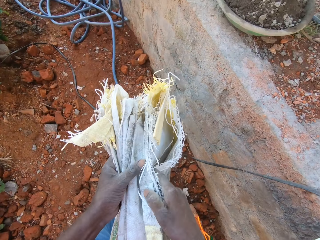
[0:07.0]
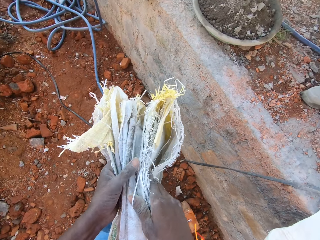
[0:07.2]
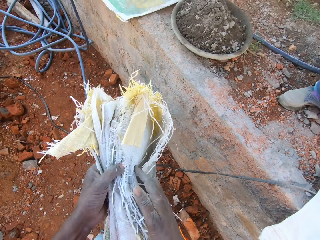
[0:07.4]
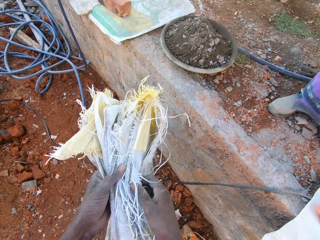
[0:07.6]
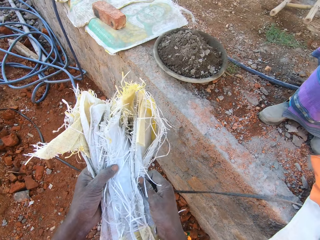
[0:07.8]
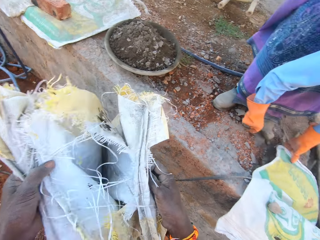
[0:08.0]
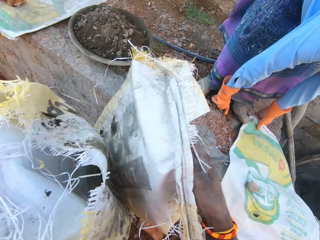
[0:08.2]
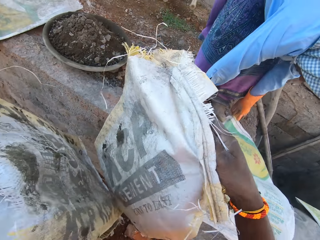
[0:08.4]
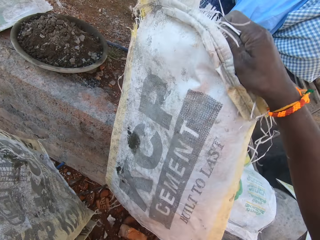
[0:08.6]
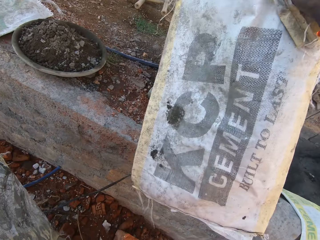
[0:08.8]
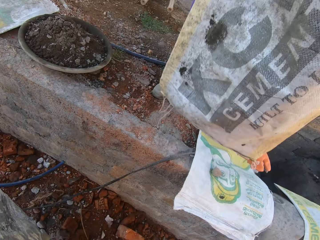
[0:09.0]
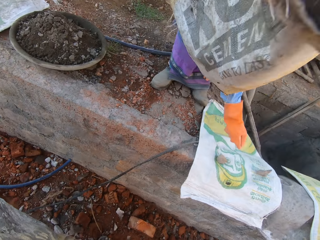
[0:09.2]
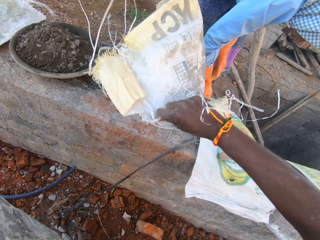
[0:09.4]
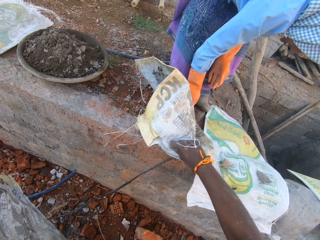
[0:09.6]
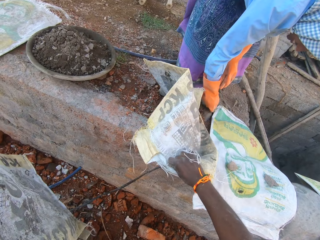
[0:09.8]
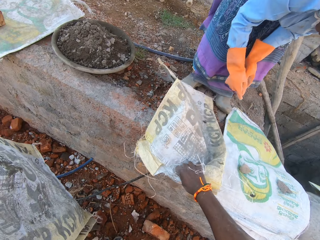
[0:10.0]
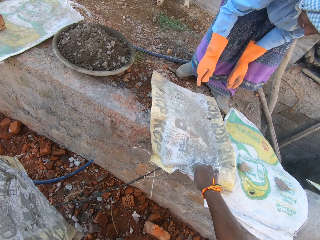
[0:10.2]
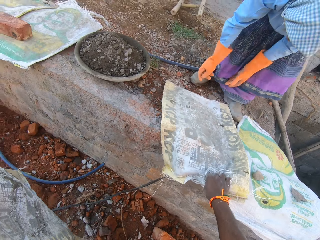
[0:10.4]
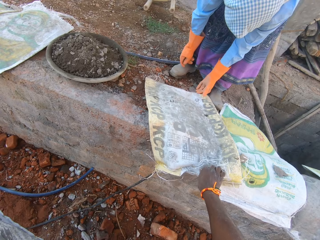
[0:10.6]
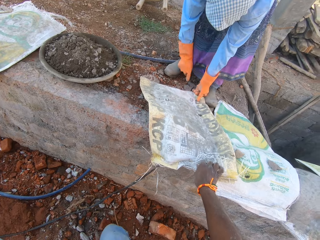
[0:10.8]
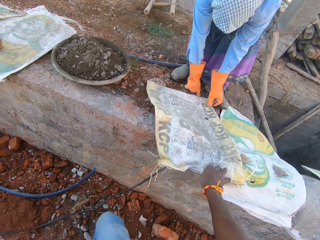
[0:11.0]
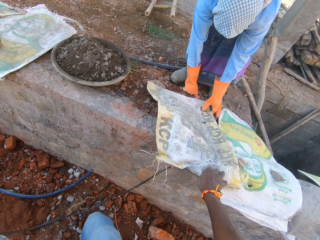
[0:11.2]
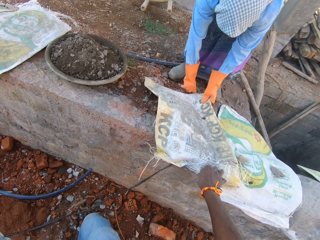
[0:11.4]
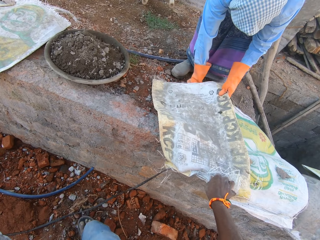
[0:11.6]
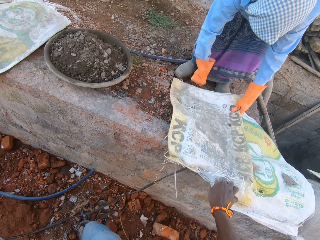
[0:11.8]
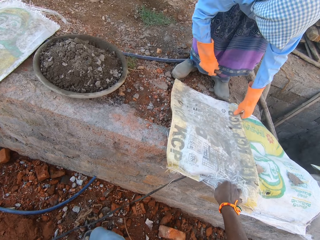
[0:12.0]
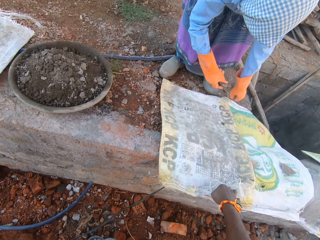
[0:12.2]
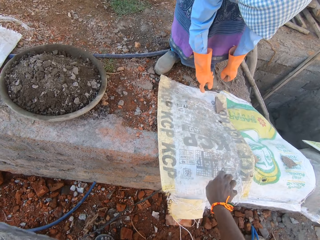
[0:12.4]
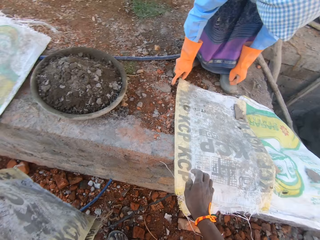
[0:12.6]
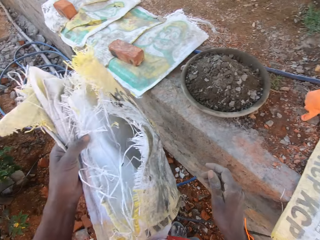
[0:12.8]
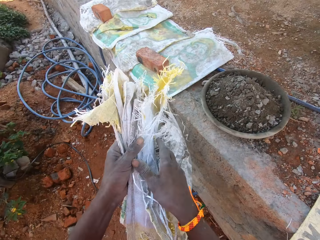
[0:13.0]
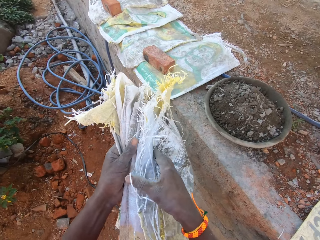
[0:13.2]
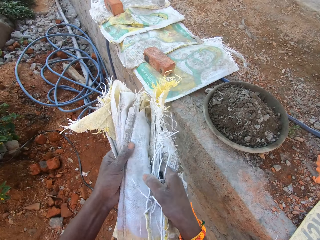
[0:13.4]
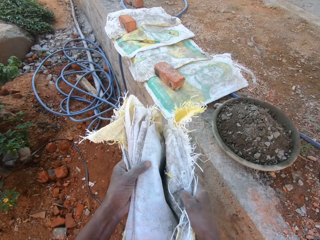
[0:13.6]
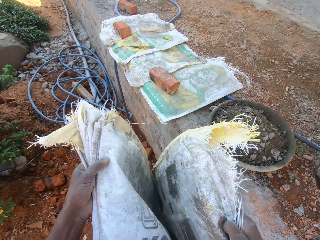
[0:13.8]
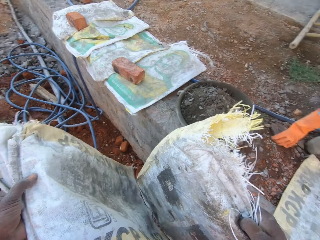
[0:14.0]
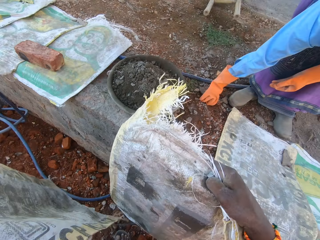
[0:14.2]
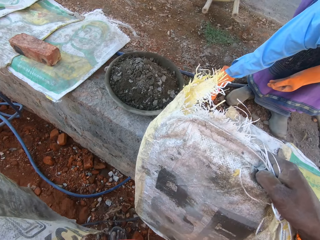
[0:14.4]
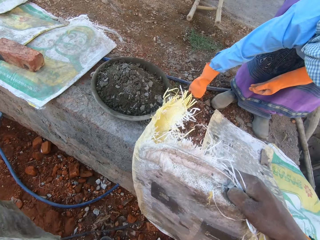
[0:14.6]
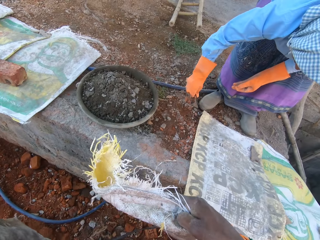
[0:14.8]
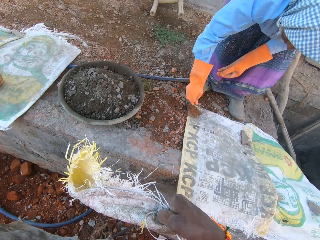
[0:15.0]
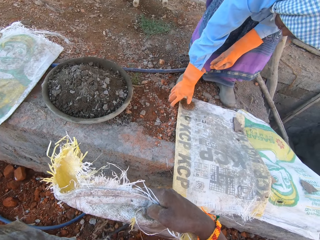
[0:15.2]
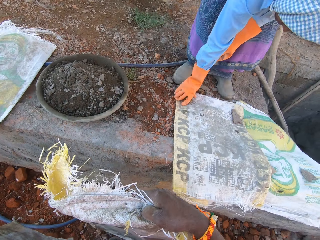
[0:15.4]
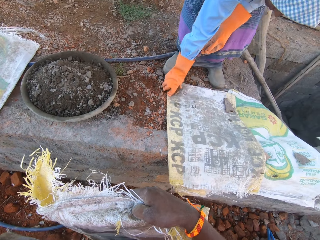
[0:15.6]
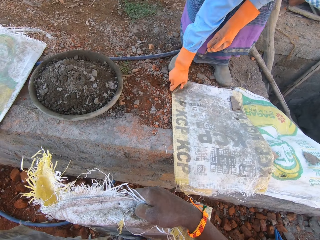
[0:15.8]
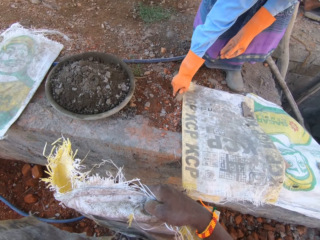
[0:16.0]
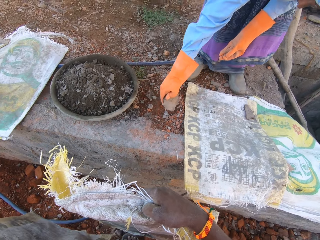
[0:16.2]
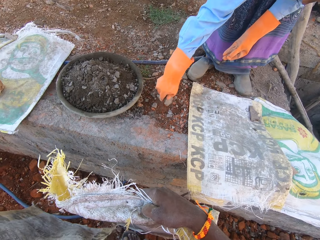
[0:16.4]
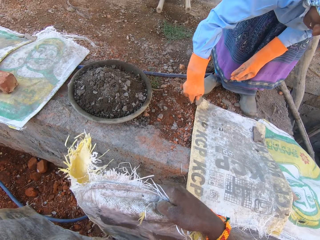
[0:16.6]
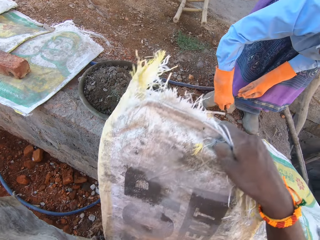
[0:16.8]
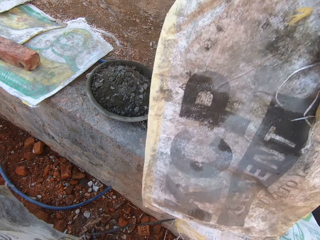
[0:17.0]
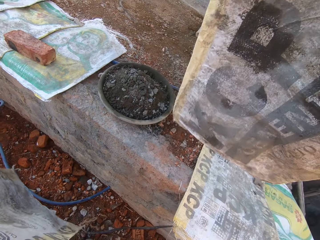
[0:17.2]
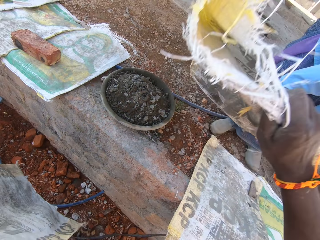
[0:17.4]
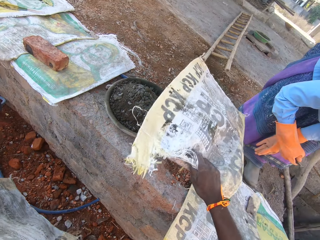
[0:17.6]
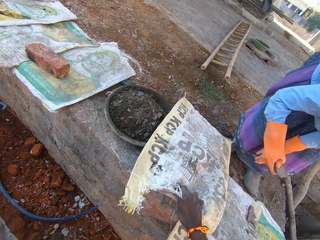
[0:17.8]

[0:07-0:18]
The camera wearer picks up the sack. They place the sack on the wall. They interact with a lady. The lady places the stone on the sack. The camera wearer picks up the sack. They hold the sack. The lady interacts with the camera wearer.

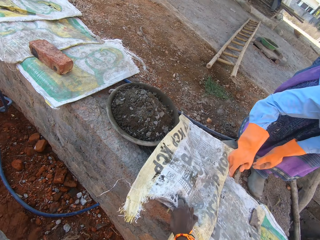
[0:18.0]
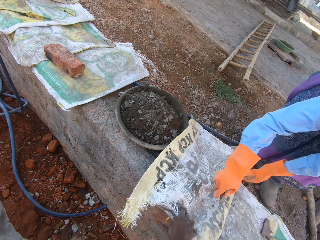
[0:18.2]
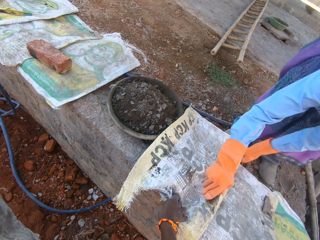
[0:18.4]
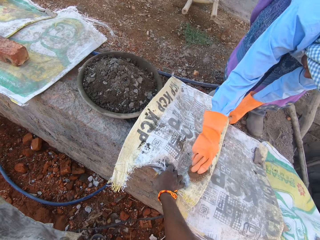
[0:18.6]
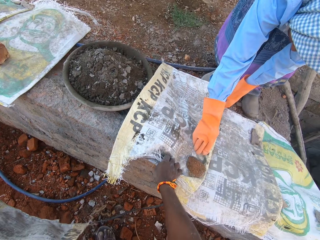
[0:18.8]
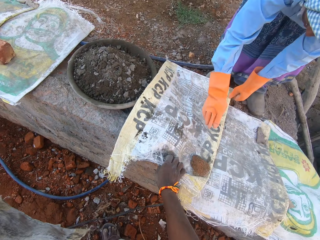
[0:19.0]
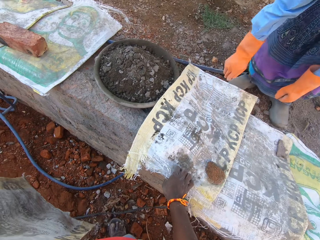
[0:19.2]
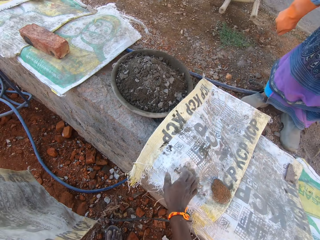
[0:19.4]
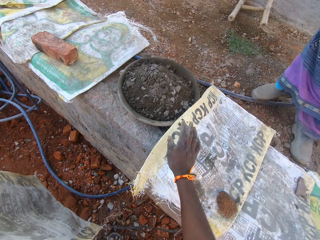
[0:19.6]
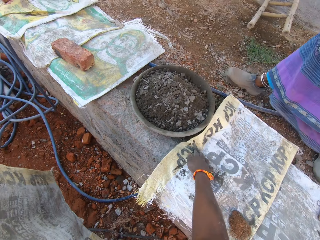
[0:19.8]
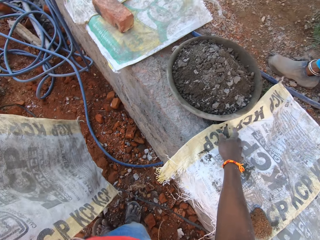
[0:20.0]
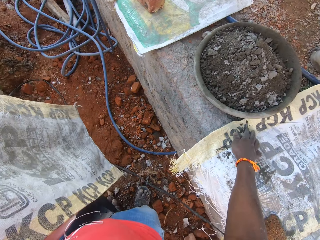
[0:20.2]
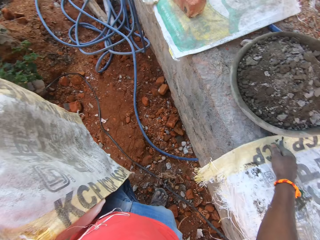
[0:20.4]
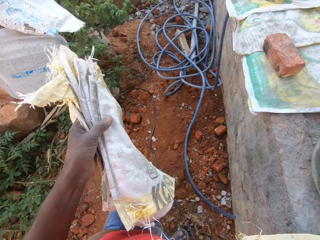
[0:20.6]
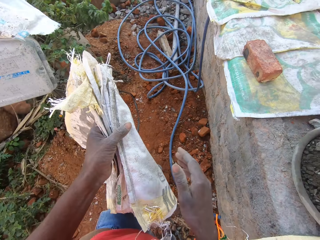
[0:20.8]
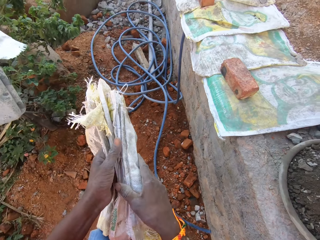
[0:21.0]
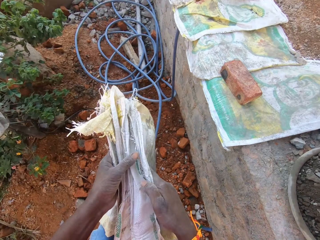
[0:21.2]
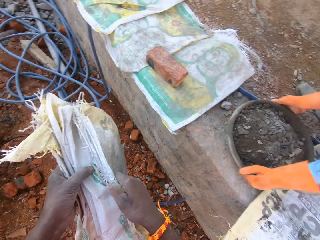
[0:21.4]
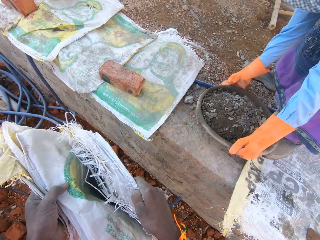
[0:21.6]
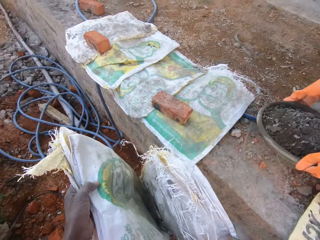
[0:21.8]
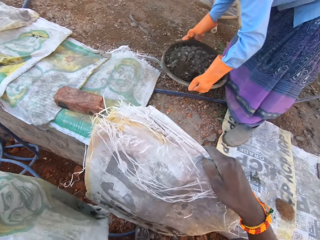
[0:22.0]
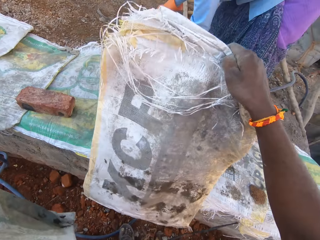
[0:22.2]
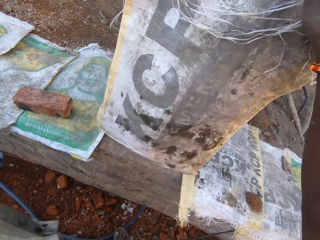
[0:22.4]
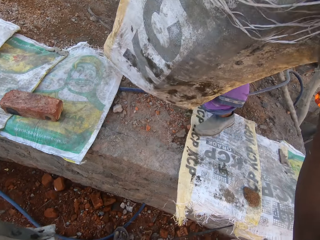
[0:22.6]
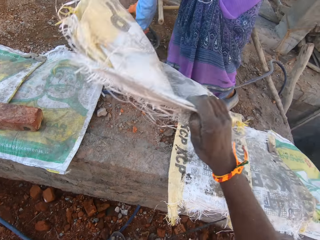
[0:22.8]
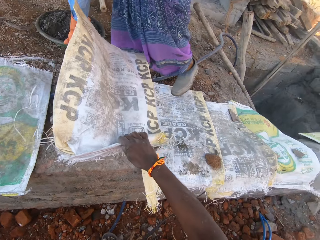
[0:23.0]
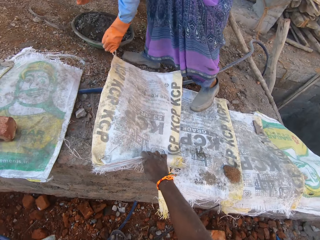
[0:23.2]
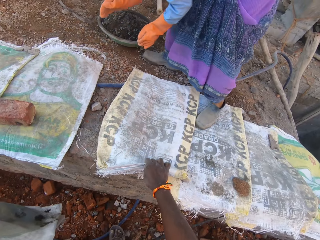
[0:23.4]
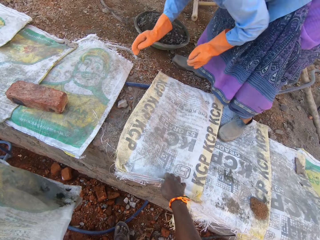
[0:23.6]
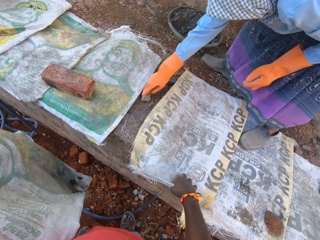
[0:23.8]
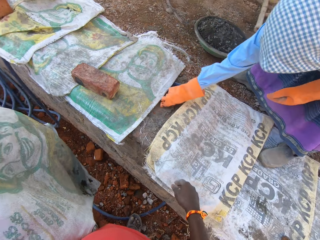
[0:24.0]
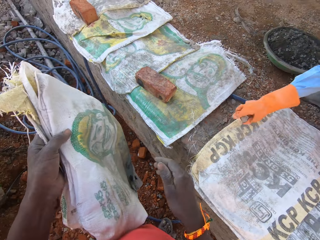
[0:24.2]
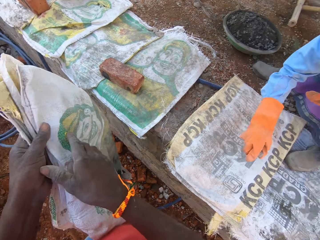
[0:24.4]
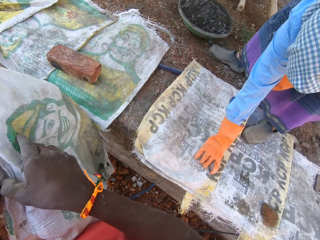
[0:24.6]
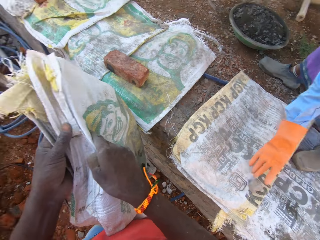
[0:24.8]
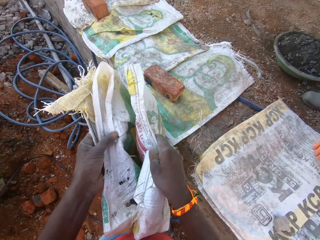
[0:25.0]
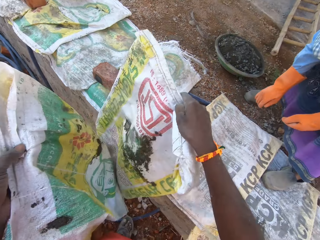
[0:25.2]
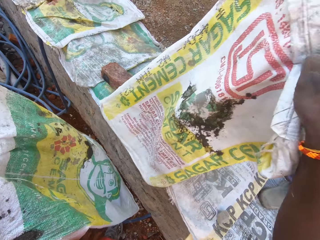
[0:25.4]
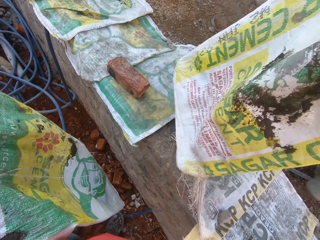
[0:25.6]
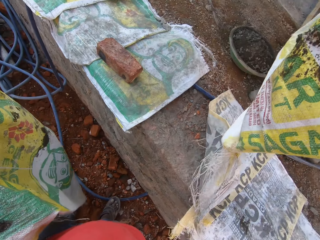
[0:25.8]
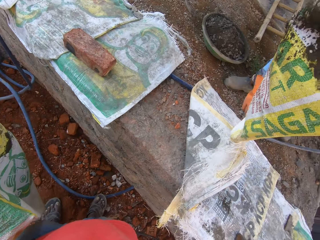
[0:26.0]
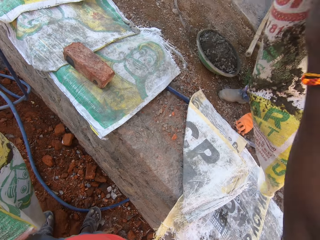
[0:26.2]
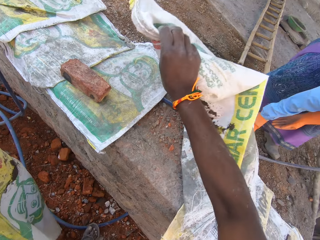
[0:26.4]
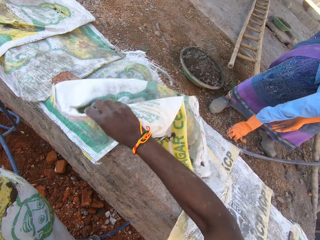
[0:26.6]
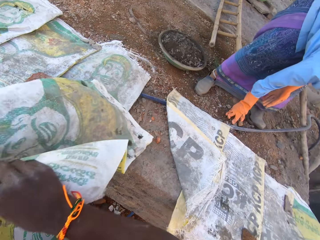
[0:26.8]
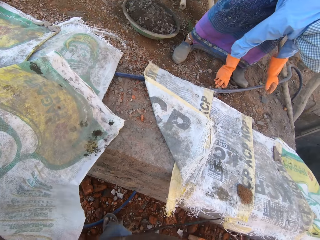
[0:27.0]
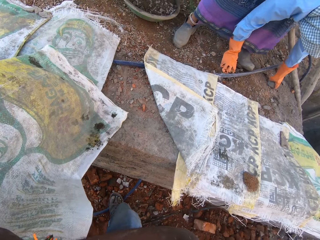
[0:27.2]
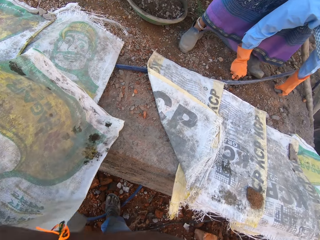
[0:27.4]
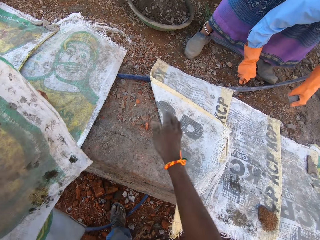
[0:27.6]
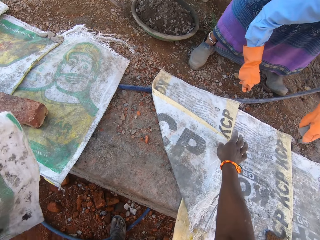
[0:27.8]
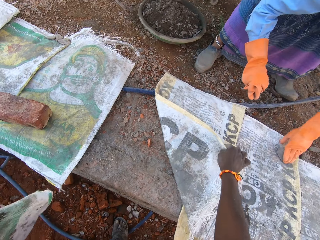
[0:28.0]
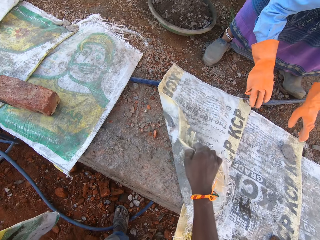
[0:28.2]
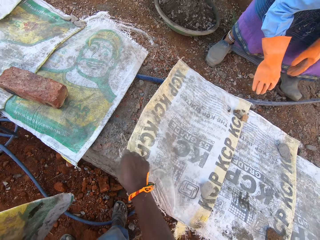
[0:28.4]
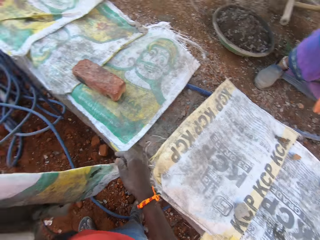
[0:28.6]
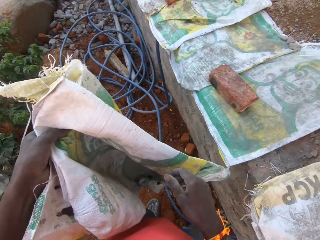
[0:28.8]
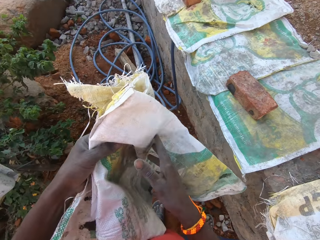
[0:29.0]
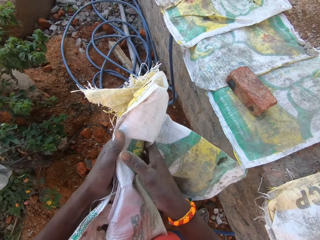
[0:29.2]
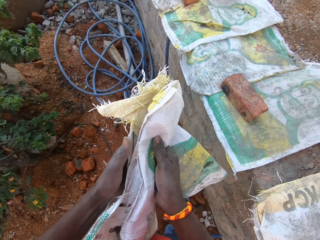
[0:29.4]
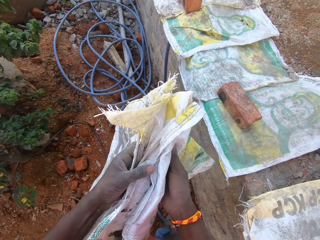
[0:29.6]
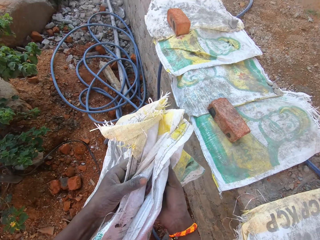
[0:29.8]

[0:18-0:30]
The camera wearer places the sack on the wall. A lady places the stone on the sack. The camera wearer picks up the sack. The lady picks up the tray from the wall. The camera wearer places the sack on the wall. The lady places the stone on the sack. The camera wearer inspects the sack and picks up the sack.
